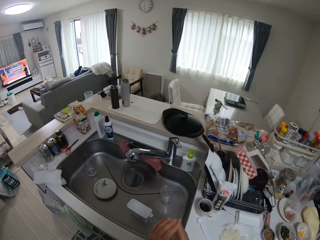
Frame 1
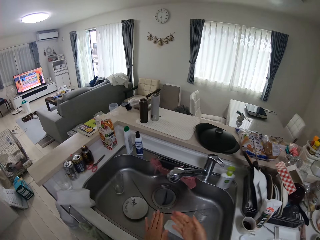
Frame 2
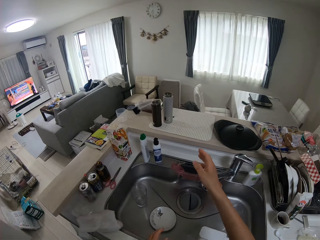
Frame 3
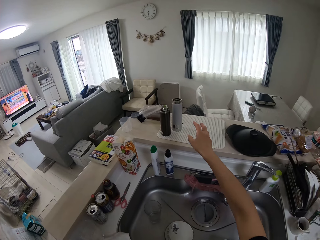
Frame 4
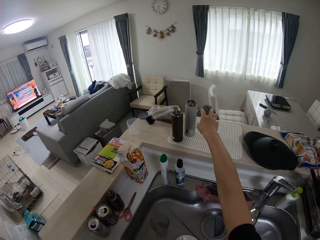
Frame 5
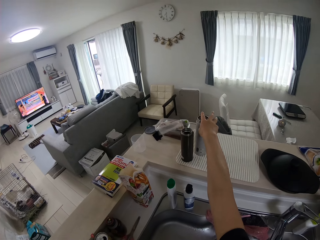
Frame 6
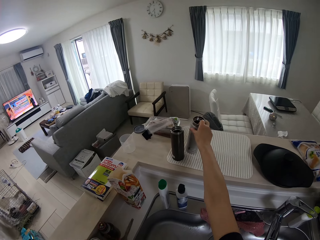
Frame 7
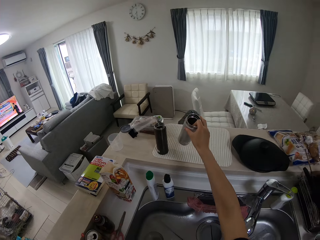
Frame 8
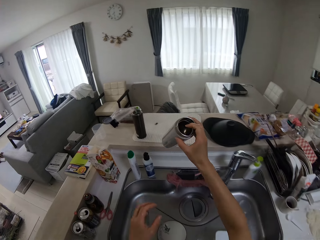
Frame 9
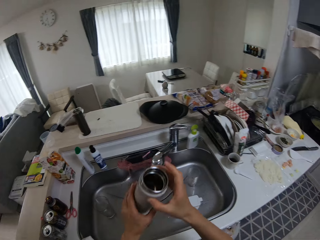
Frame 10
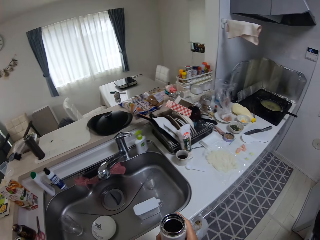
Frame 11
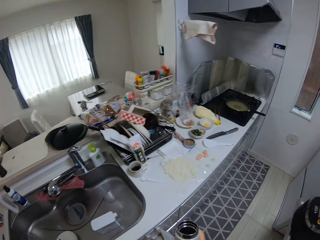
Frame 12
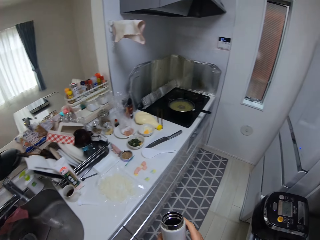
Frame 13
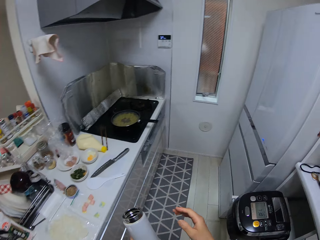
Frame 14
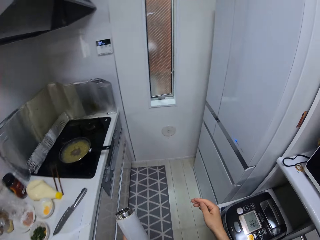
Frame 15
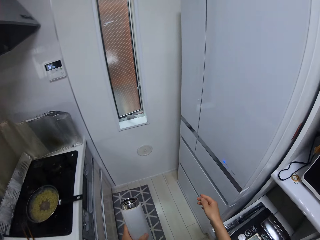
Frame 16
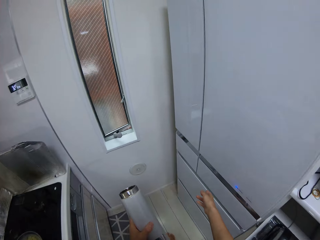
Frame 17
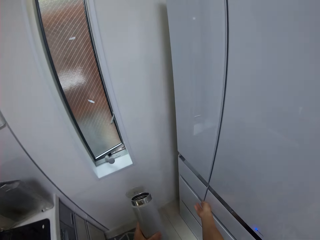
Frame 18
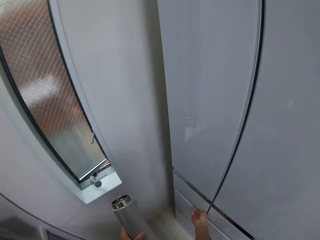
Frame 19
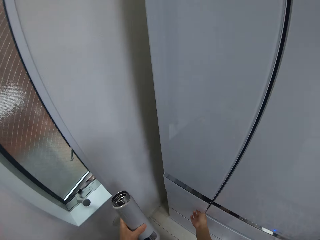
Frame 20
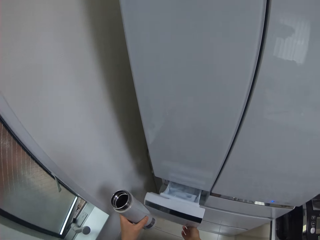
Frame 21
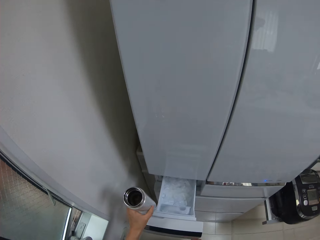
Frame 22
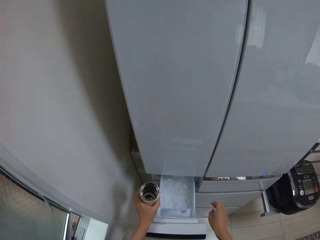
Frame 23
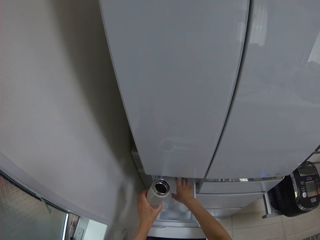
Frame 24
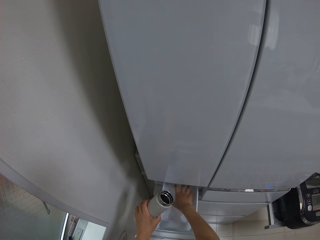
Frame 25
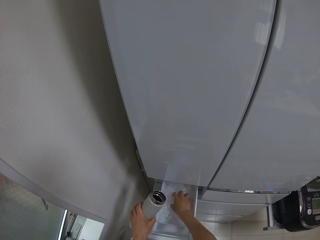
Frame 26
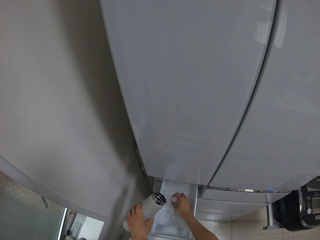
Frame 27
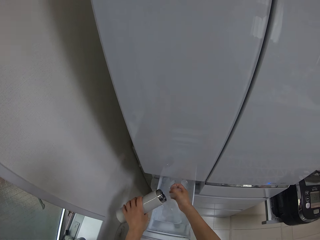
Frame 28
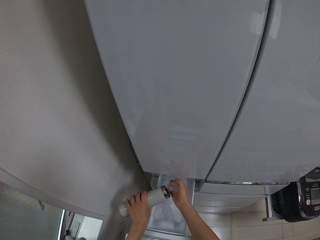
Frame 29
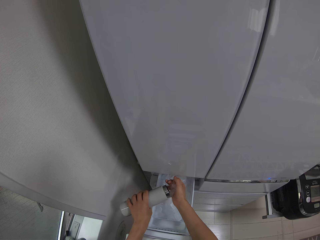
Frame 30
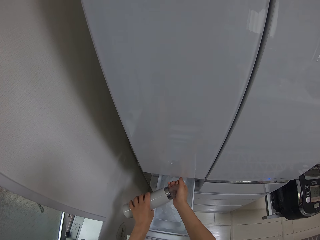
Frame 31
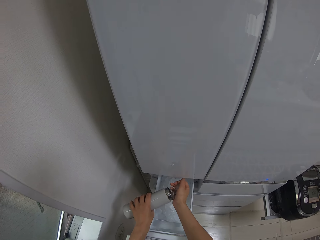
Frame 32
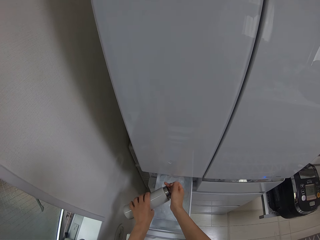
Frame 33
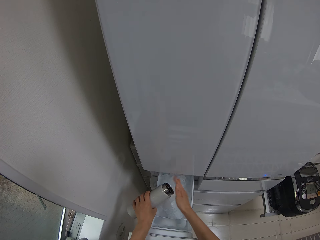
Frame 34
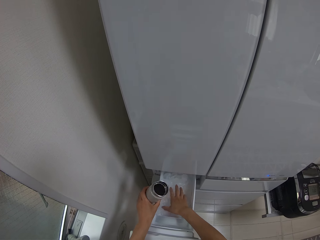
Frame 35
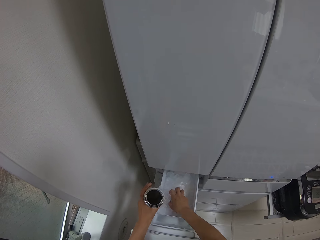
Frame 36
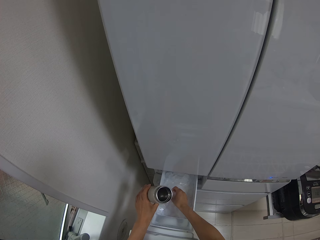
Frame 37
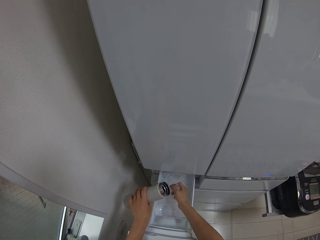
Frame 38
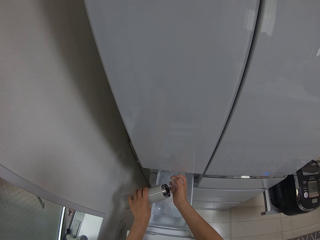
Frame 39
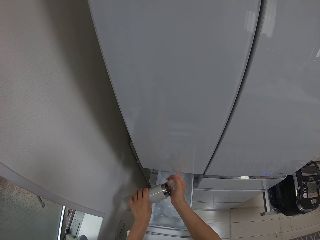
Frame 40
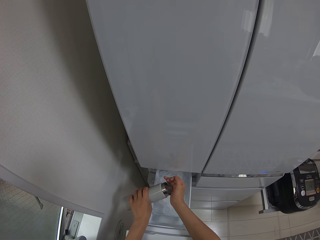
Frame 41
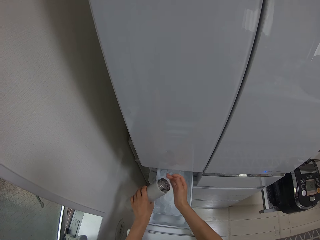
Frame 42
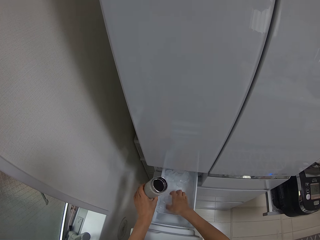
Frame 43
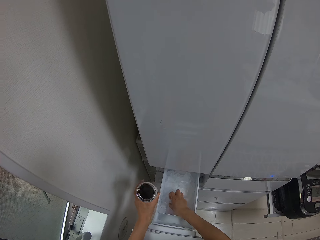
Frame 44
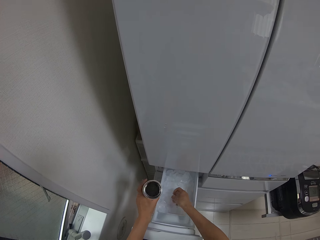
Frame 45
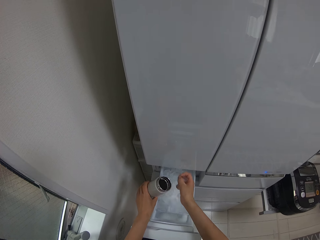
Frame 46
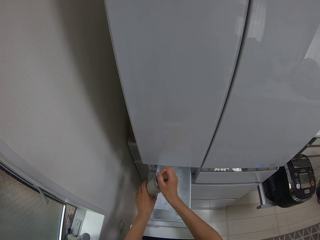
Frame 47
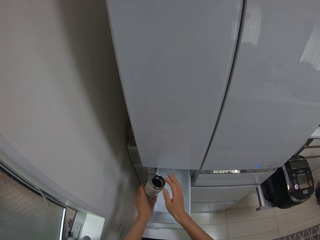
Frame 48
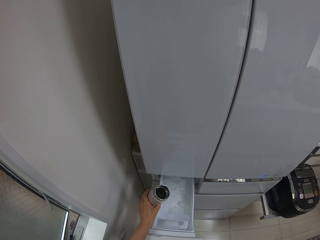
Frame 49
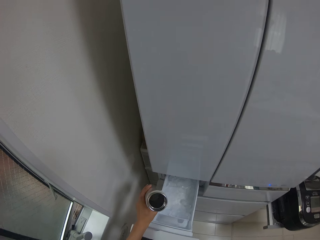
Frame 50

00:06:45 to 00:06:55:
The camera wearer picks up a steel bottle from the counter with her right hand. She holds the bottle in her hands. She walks to the fridge. She opens the fridge with her right hand. She takes ice from the fridge. She packs ice blocks from the fridge into the bottle. She takes the ice from the fridge. She puts the ice in the bottle. She takes the ice from the fridge.

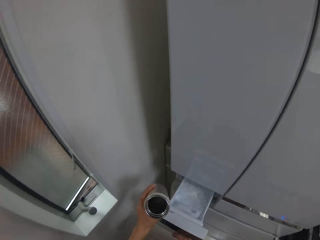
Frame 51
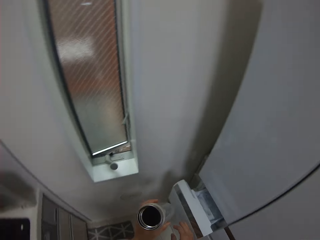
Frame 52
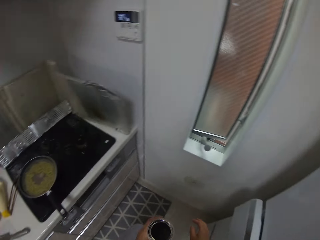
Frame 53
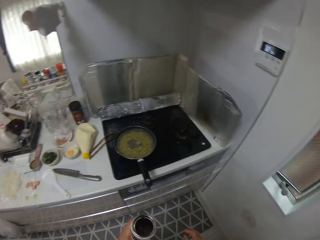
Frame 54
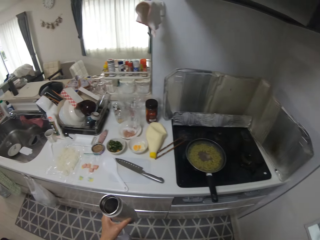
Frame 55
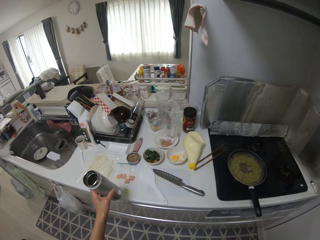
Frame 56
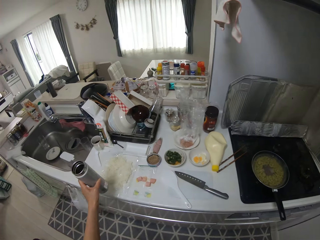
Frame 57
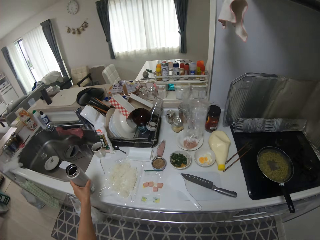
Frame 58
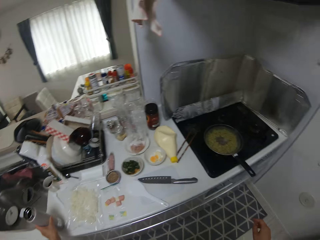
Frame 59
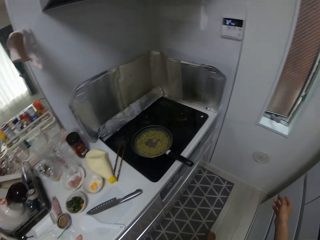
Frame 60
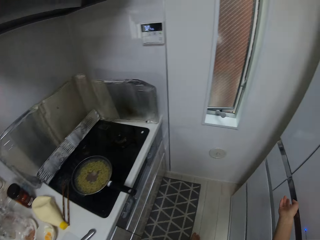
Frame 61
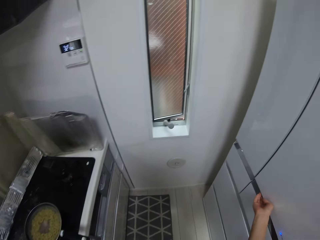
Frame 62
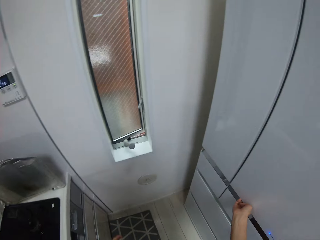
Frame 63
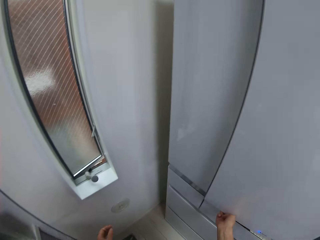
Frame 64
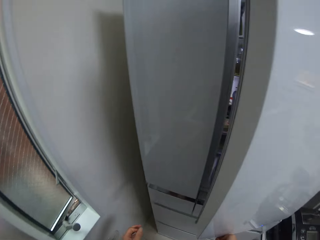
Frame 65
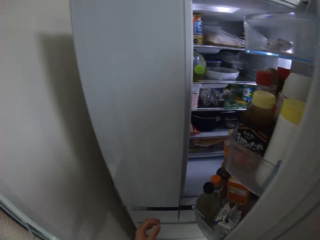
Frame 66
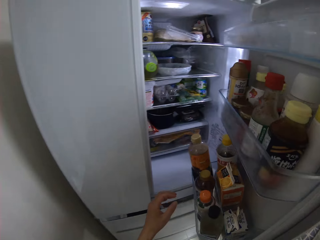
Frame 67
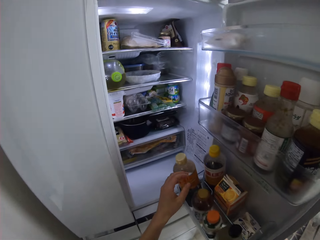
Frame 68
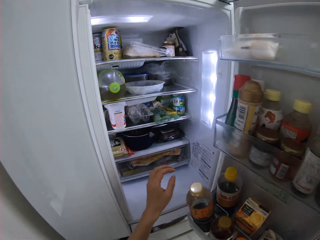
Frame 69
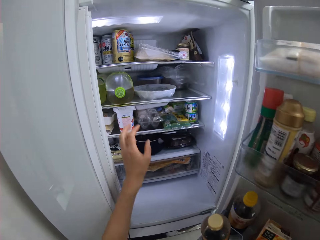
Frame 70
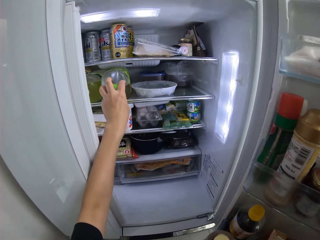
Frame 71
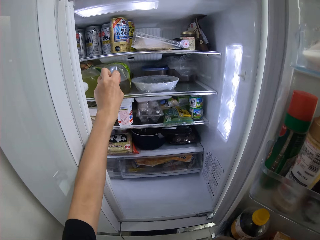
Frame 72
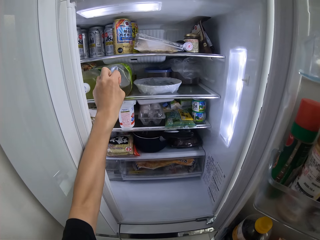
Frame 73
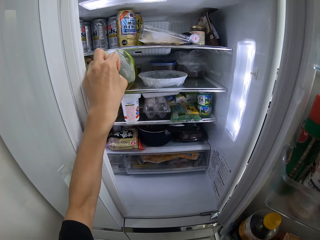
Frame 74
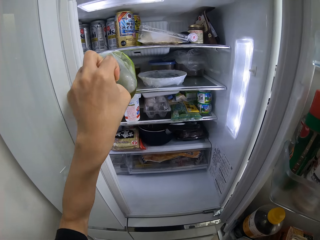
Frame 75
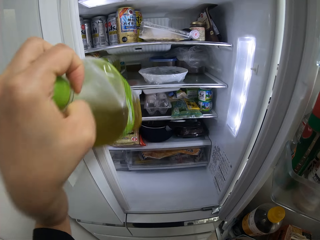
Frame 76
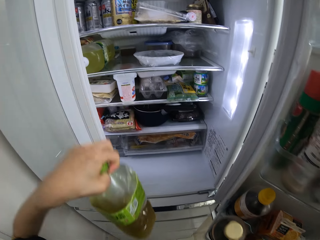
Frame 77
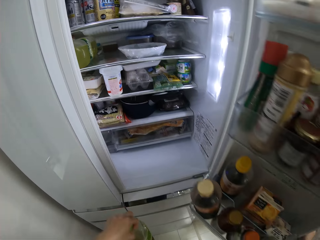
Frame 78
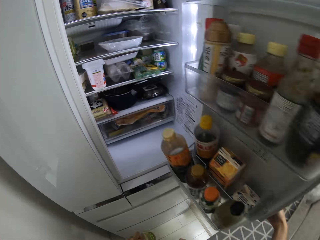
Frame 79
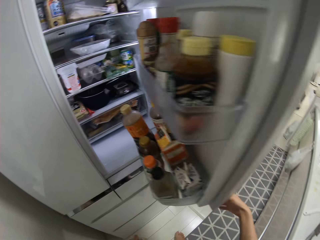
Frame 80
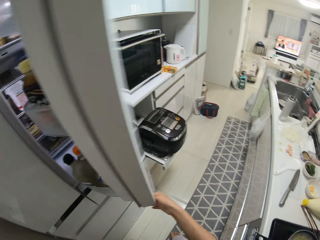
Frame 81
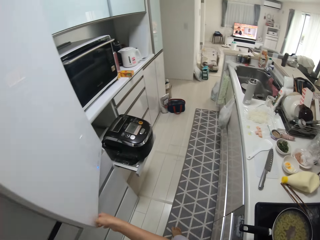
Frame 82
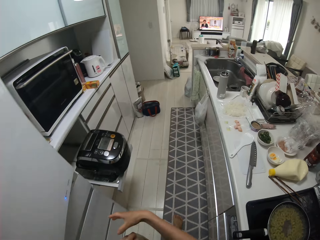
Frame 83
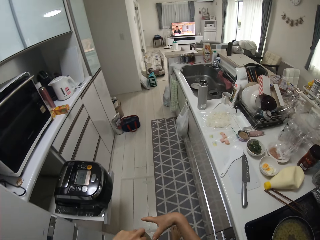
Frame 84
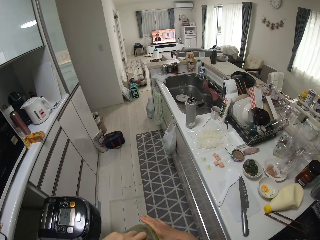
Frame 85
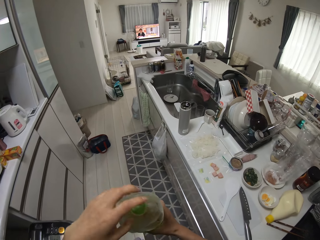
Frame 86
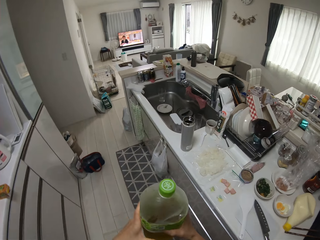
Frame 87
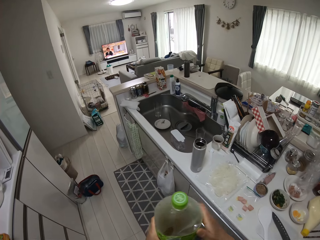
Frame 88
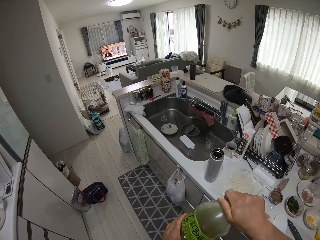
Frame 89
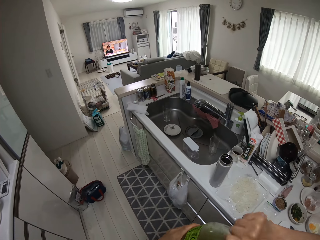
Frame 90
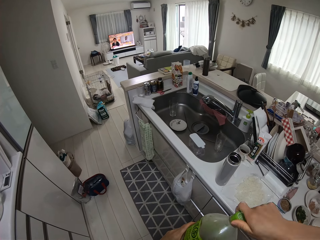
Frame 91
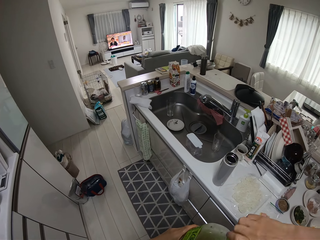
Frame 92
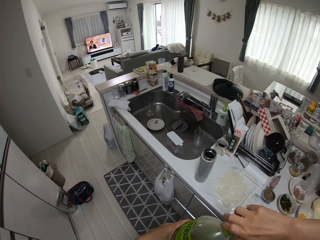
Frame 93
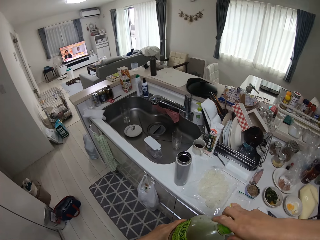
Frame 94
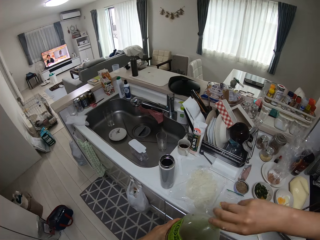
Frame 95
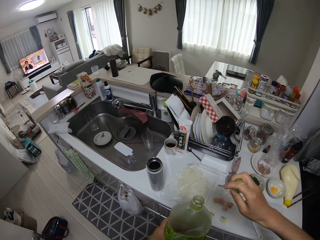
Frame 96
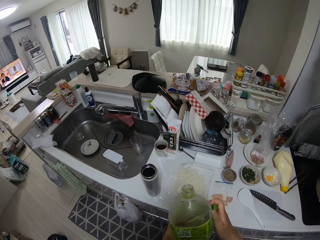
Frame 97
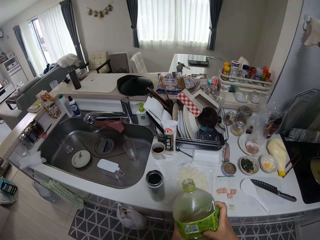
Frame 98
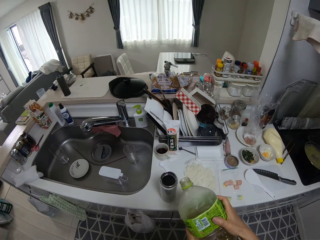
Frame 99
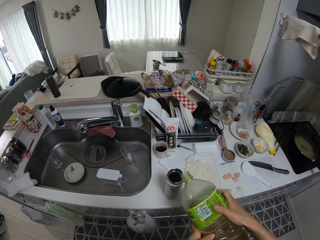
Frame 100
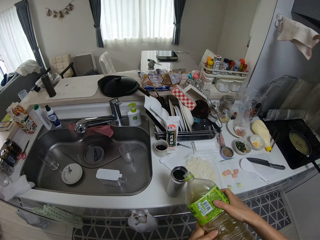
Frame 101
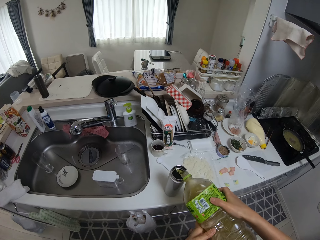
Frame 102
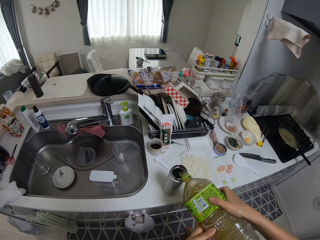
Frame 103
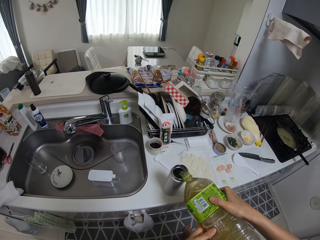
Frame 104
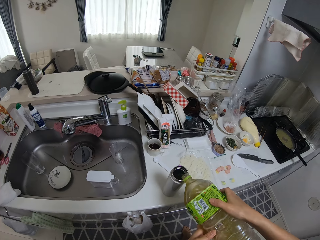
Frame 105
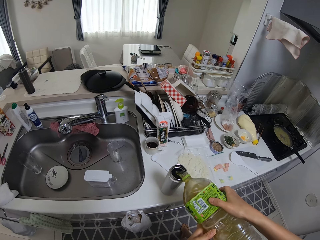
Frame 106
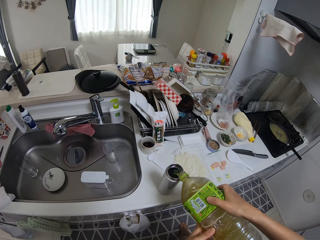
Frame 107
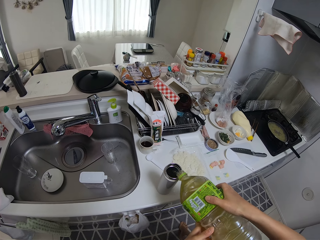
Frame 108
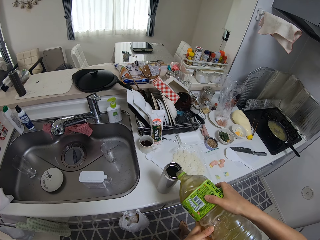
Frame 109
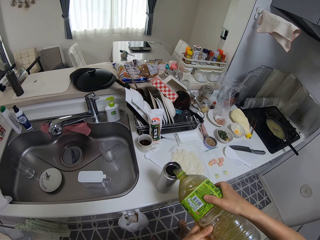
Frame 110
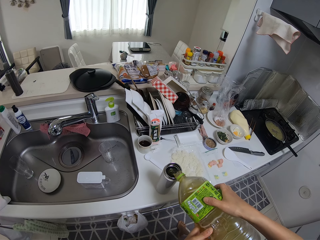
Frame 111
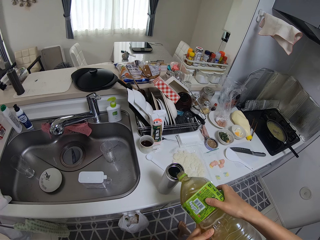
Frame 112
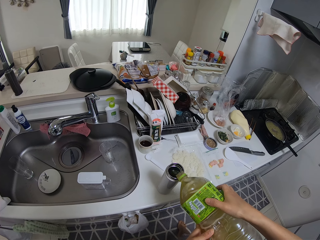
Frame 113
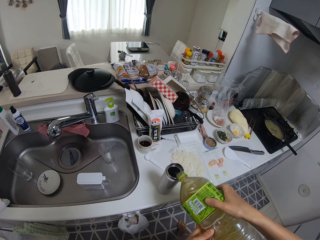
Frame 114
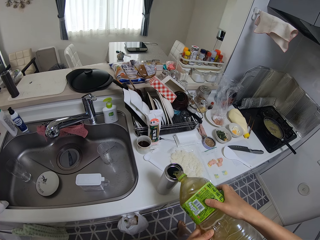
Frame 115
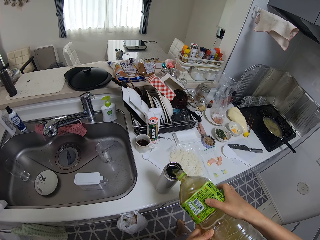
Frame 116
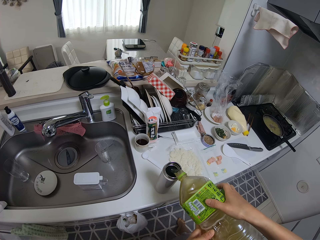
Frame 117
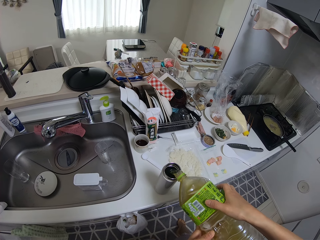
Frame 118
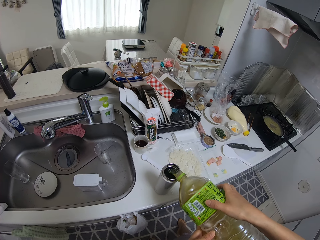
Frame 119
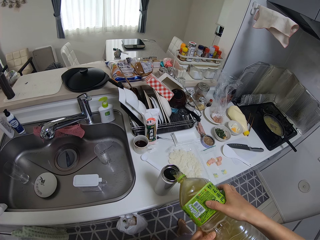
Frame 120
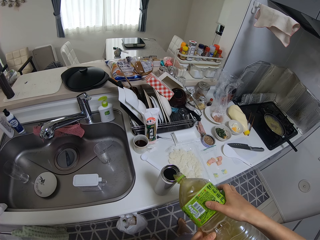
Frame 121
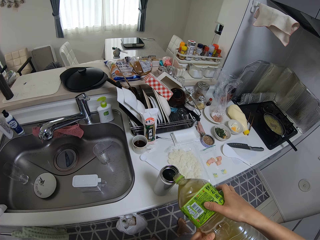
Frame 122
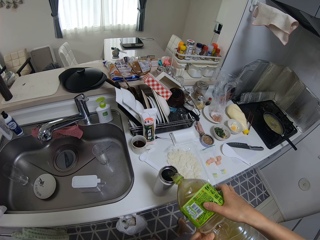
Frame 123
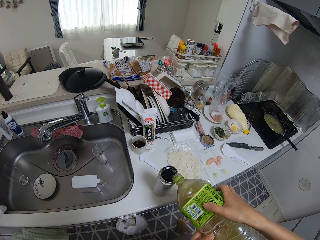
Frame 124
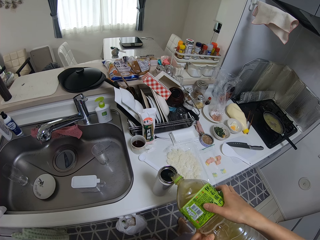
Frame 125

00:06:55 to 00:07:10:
The camera wearer puts the ice in the flask. She closes the fridge with her right hand. She places the flask on the counter. She opens the fridge with her right hand. She picks up a bottle of soda from the fridge with her left hand. She closes the fridge with her right hand. She opens the bottle with her right hand. She pours the soda in the flask.
